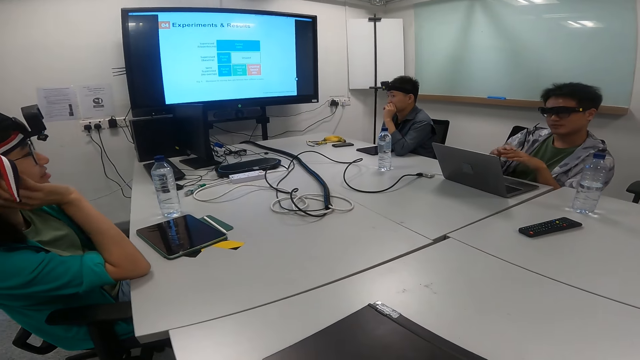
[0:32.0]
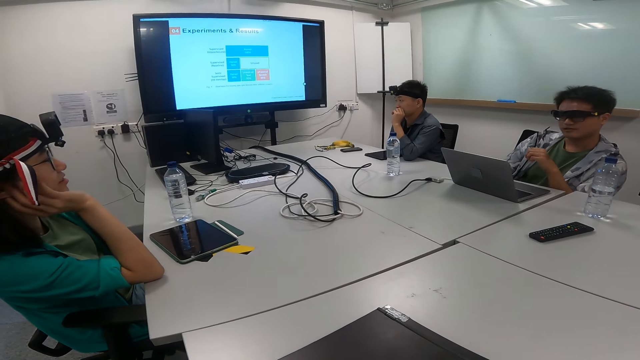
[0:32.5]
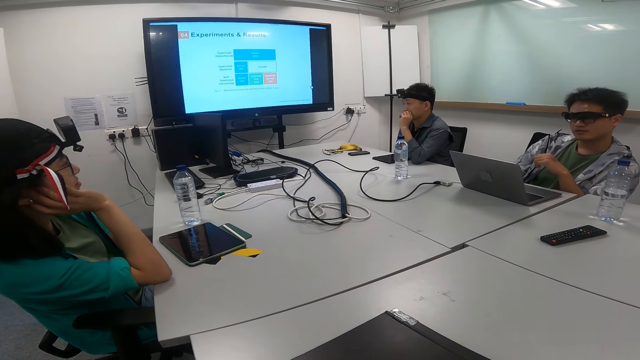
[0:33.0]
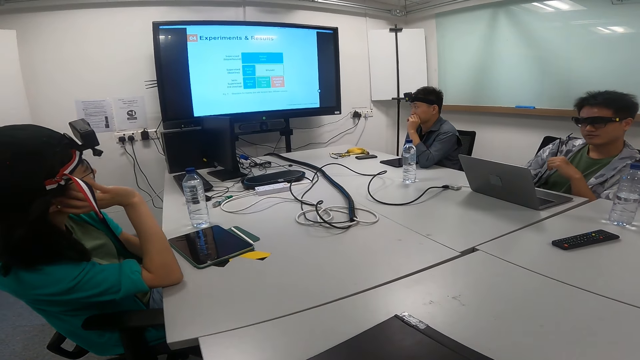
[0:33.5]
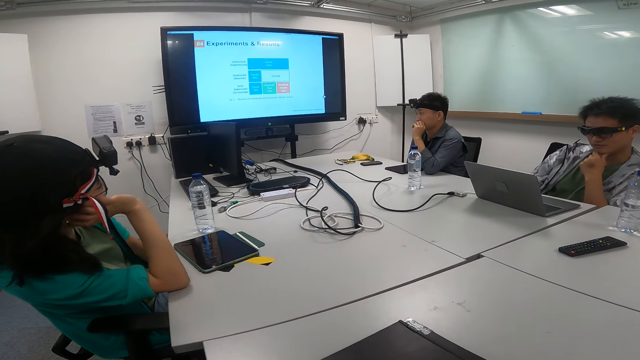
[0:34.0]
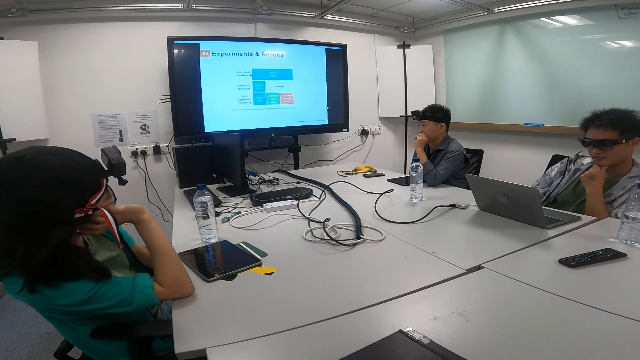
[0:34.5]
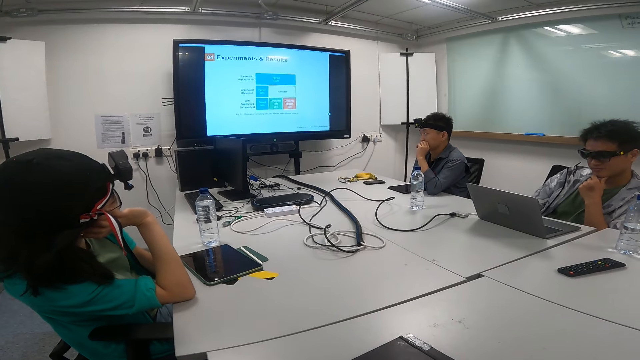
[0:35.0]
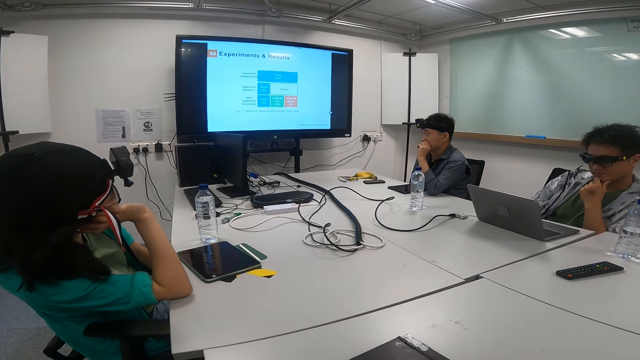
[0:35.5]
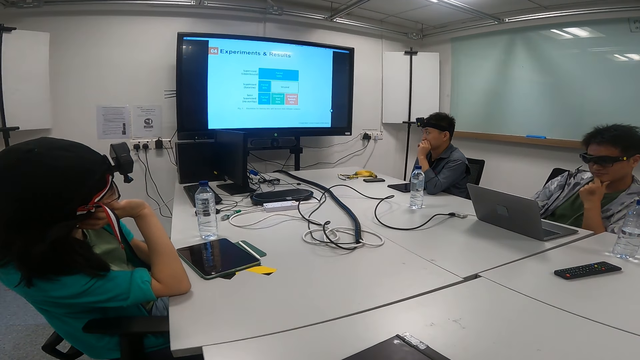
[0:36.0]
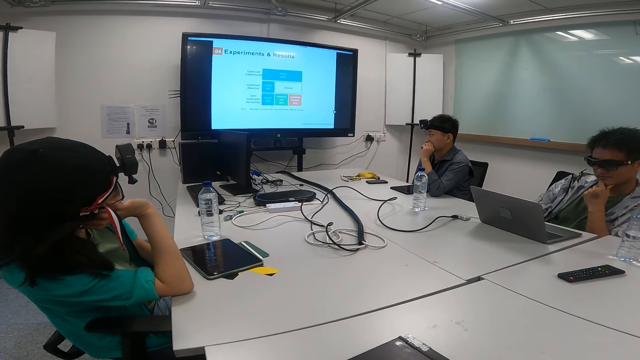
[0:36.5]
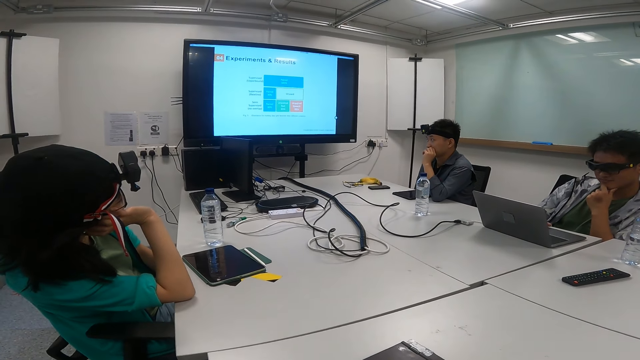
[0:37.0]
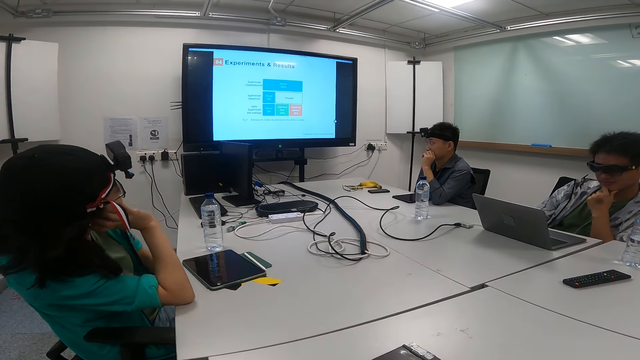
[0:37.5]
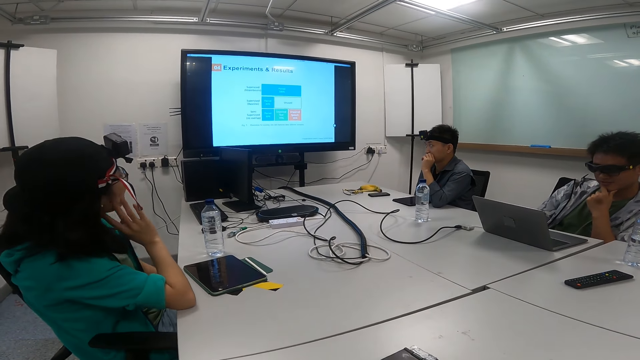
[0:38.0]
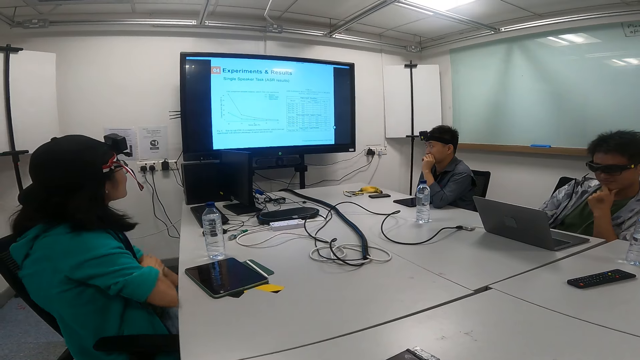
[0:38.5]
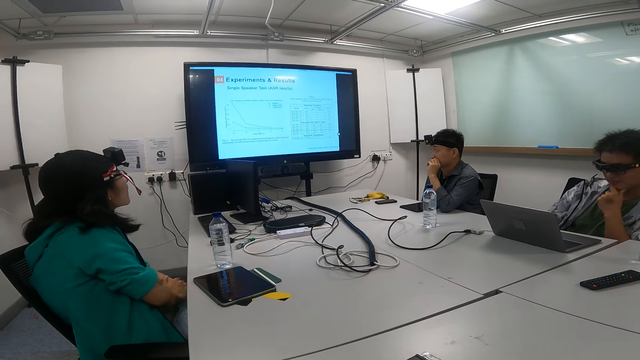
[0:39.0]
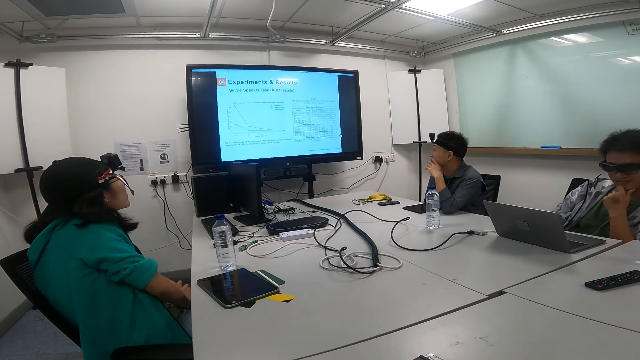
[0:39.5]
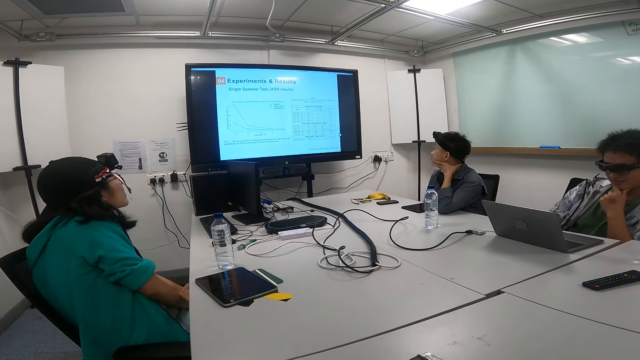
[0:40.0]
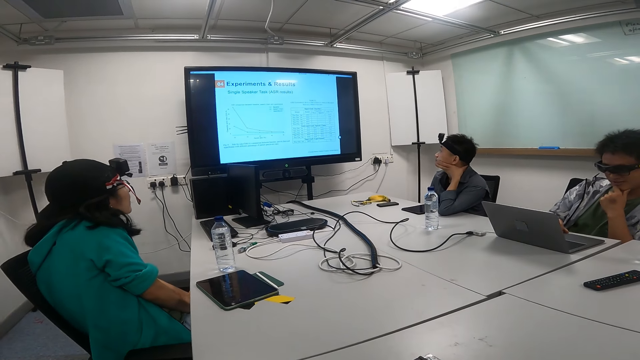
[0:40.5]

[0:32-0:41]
A person watches a television. A man sits on the chair in the boardroom. A woman sits on the chair in the boardroom. The camera wearer sits on the chair in the boardroom. Another man operates the laptop with his left hand. The person removes the hand from the chin.

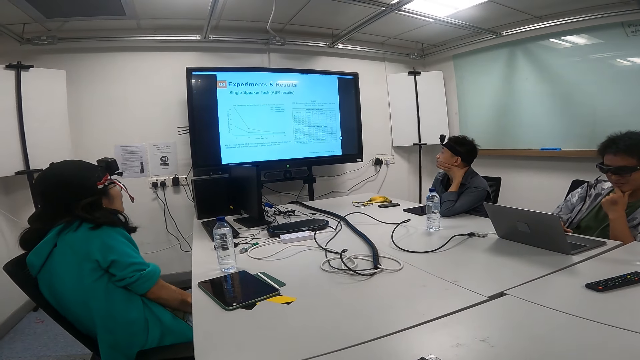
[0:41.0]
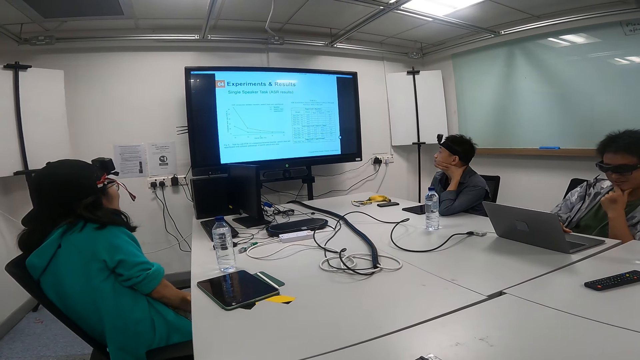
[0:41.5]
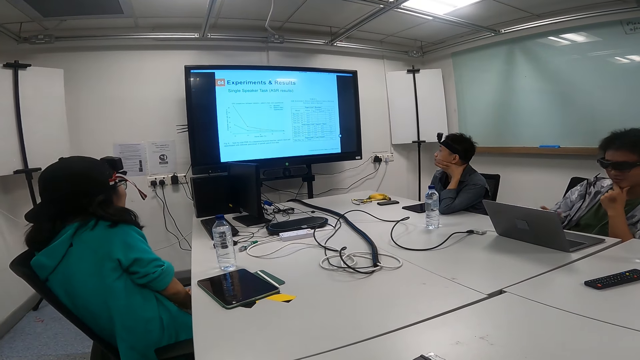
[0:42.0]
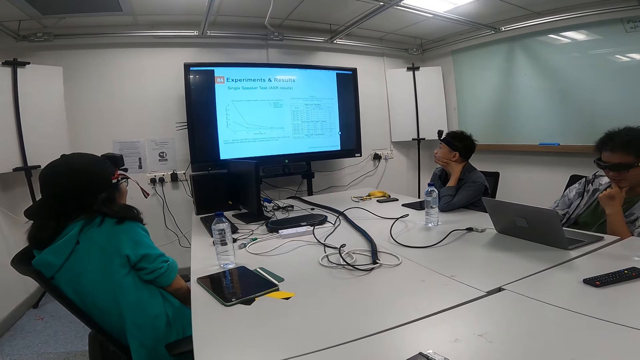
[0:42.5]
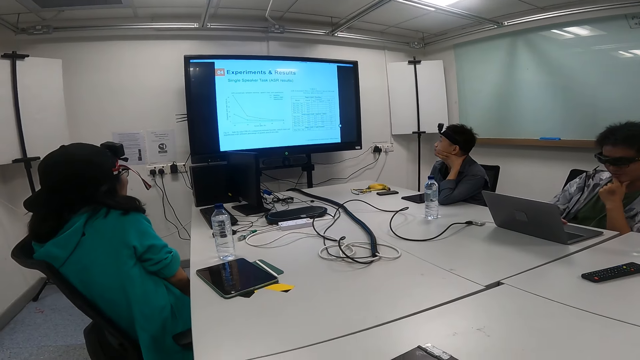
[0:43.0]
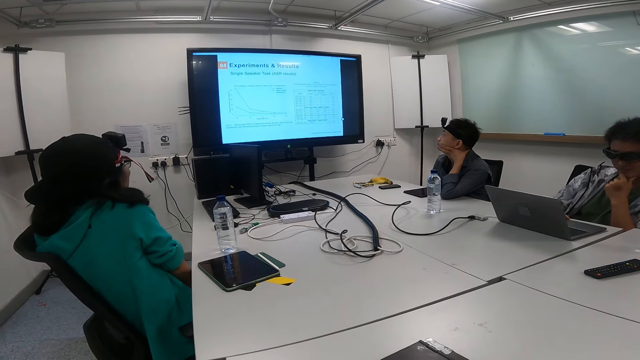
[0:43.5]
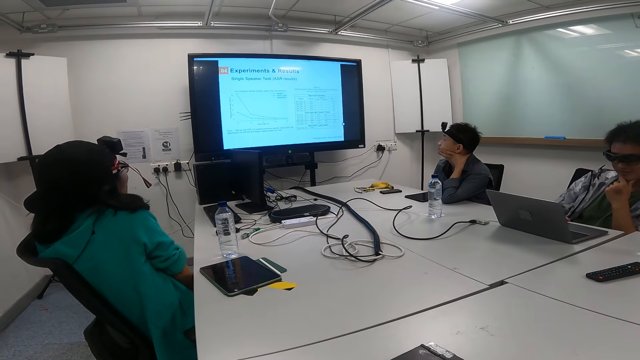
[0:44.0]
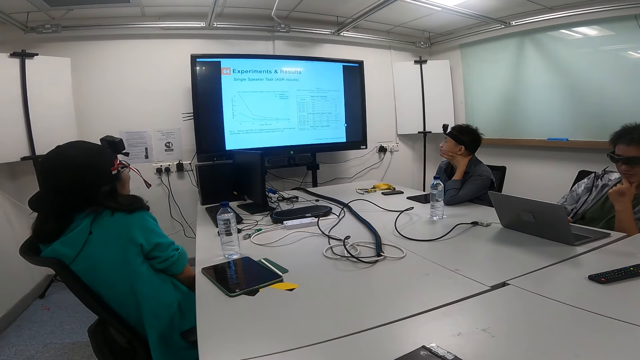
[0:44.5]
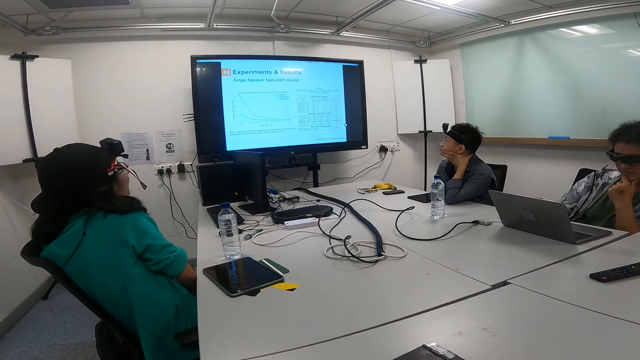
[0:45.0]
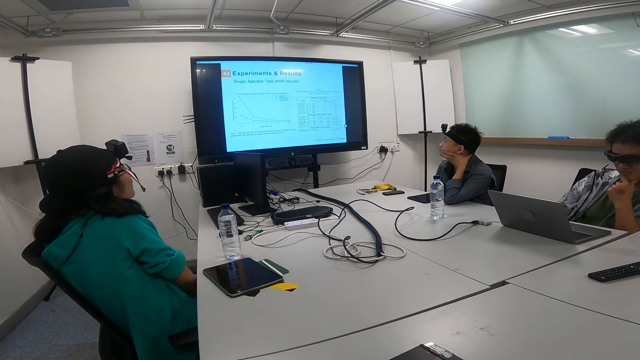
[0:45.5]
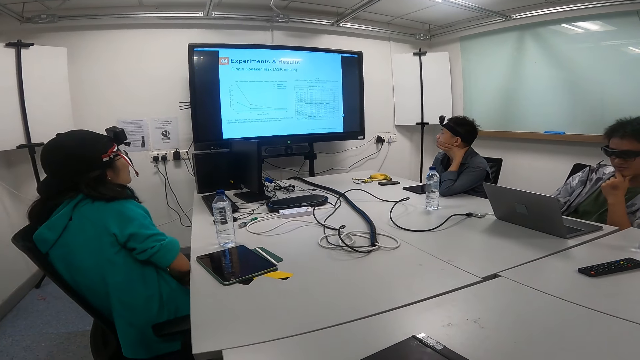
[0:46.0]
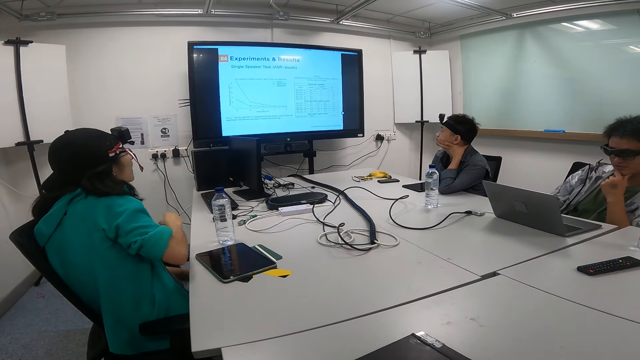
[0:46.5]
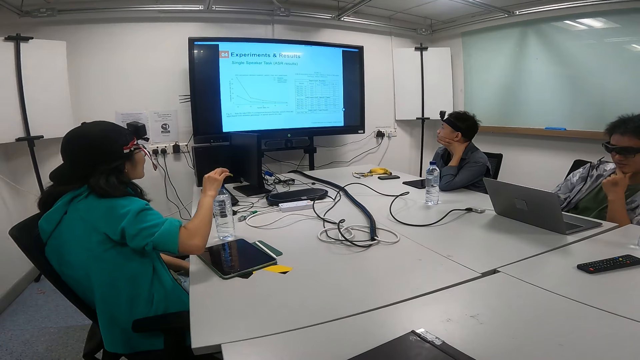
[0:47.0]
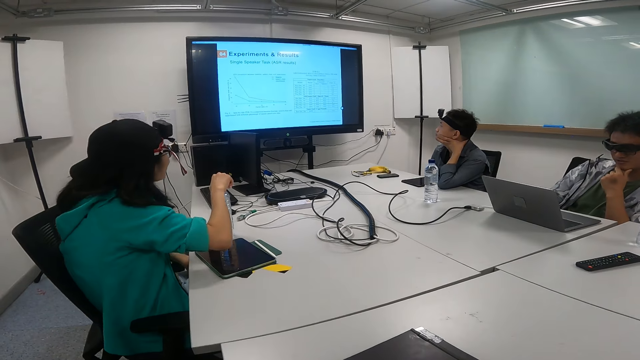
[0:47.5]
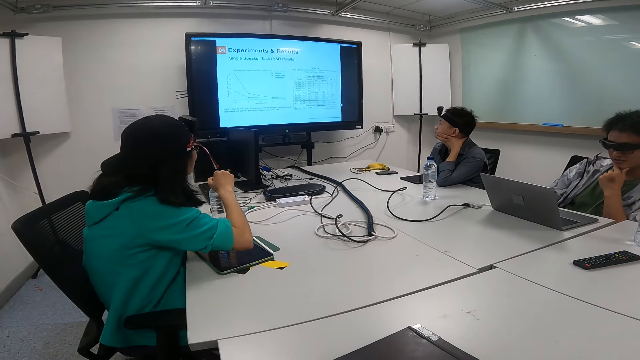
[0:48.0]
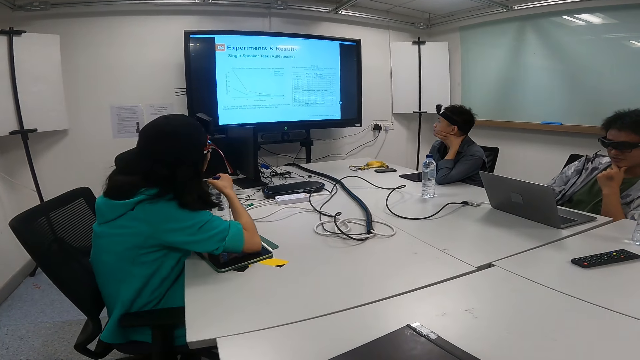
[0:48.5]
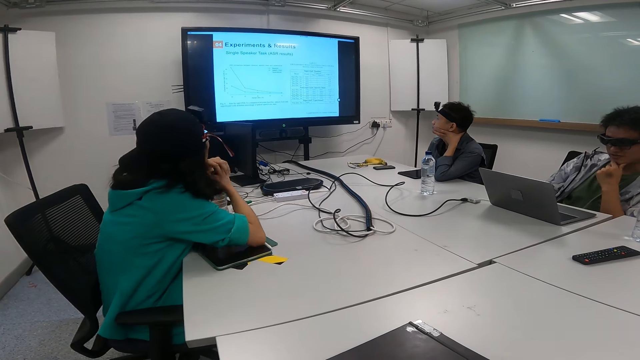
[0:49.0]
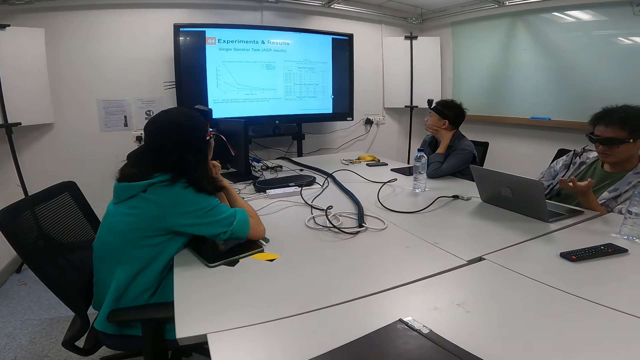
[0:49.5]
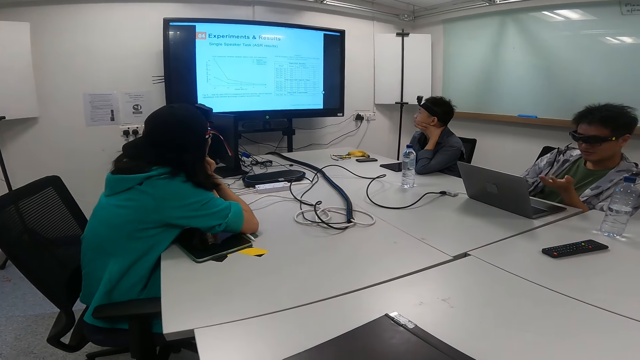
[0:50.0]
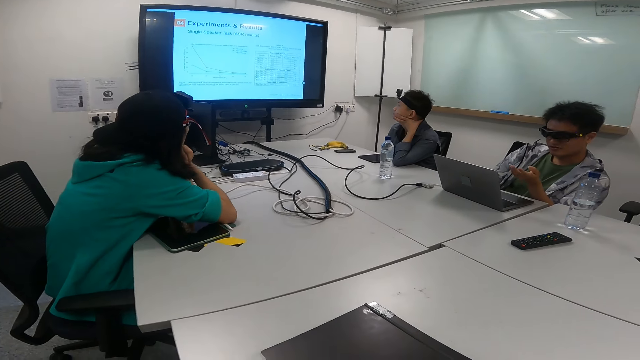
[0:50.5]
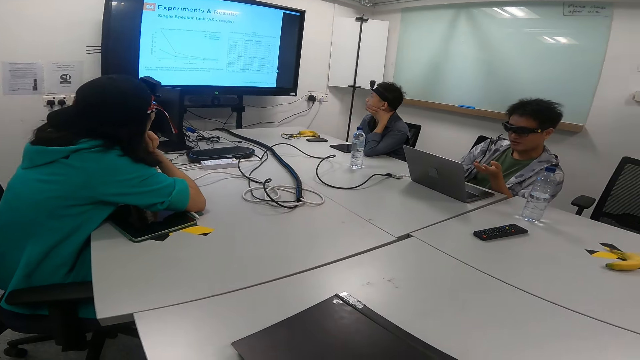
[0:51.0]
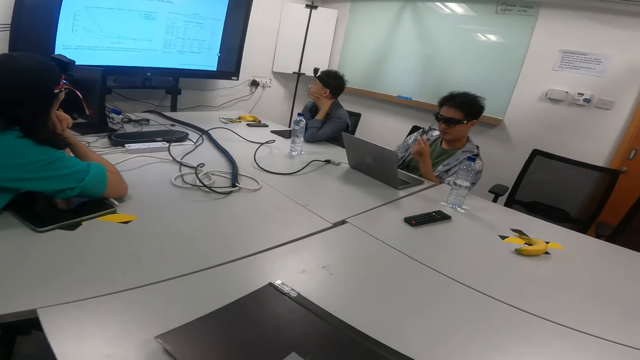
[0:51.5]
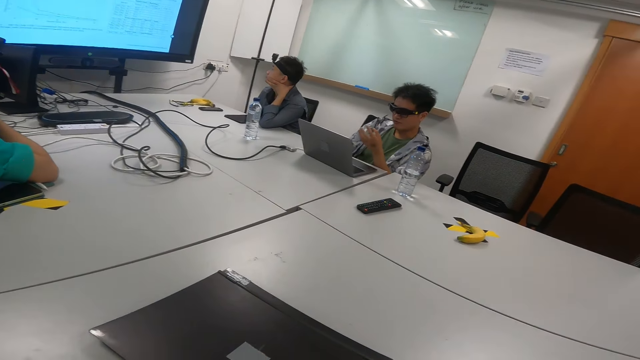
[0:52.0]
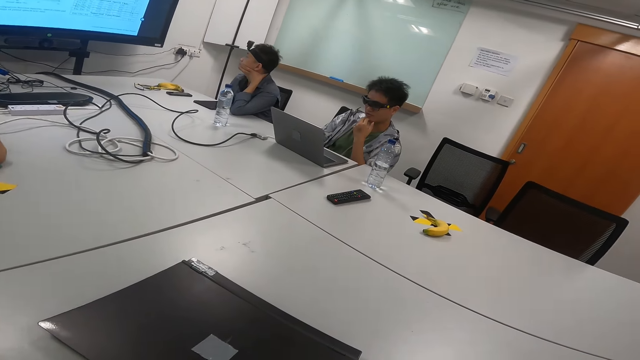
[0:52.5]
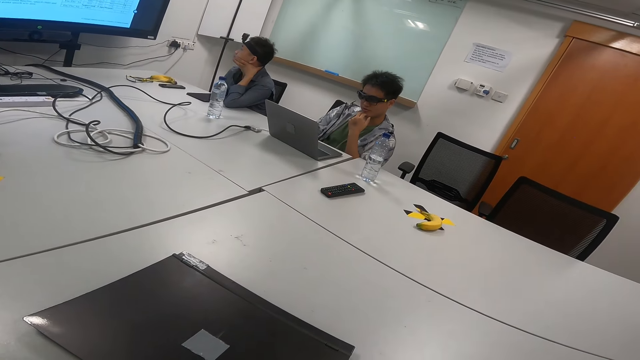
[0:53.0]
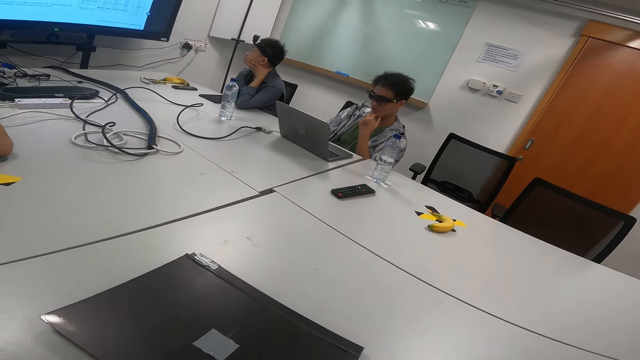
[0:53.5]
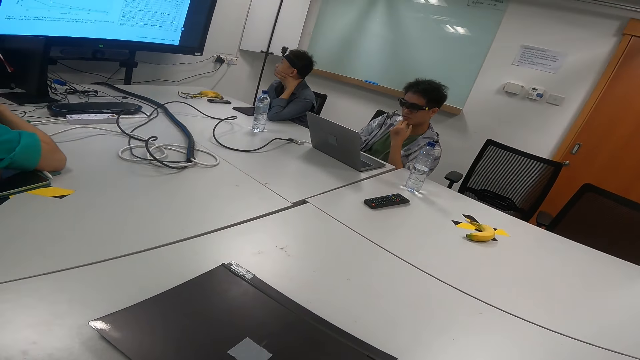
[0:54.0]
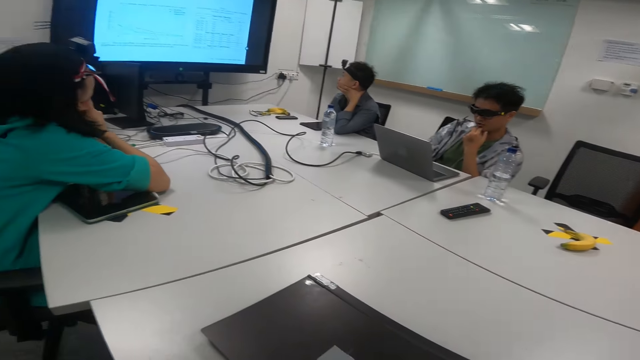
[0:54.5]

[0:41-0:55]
A man explains something on the television screen. A person puts hands on the water bottle. The camera wearer looks around. Another man puts a hand on the chin.
